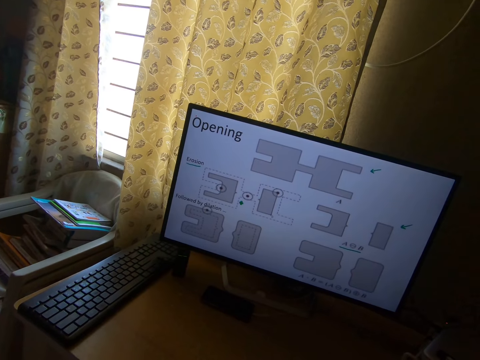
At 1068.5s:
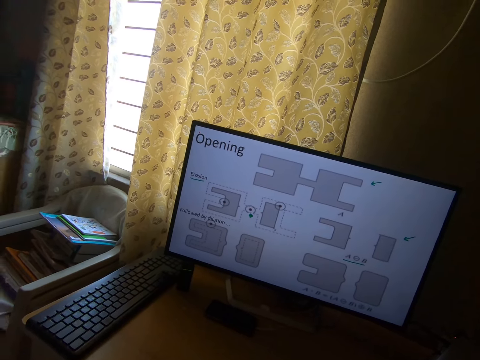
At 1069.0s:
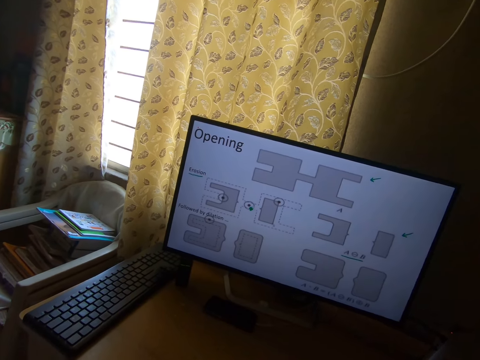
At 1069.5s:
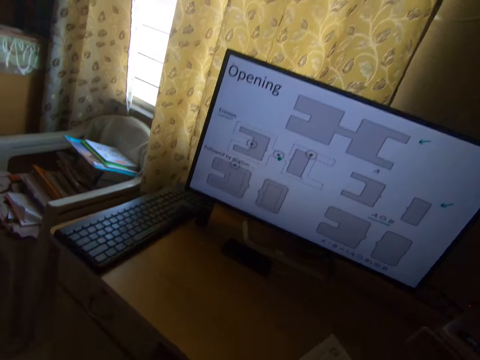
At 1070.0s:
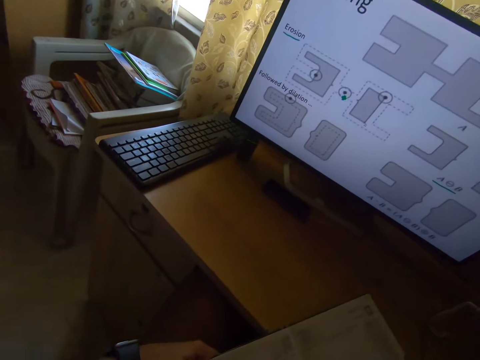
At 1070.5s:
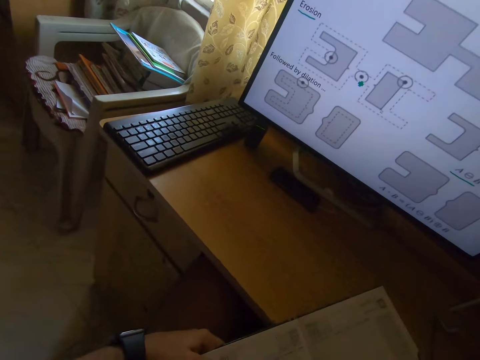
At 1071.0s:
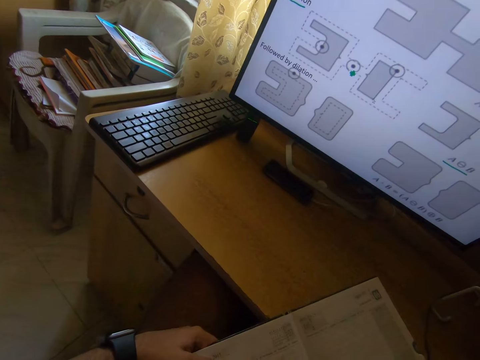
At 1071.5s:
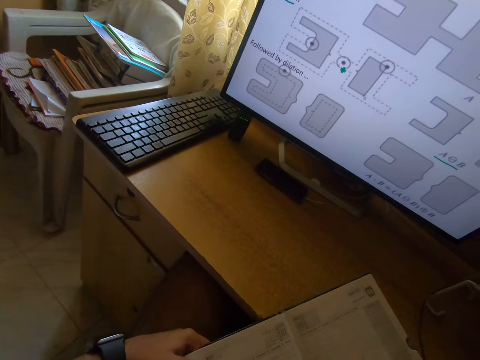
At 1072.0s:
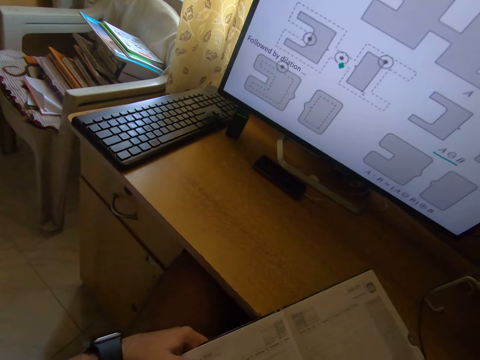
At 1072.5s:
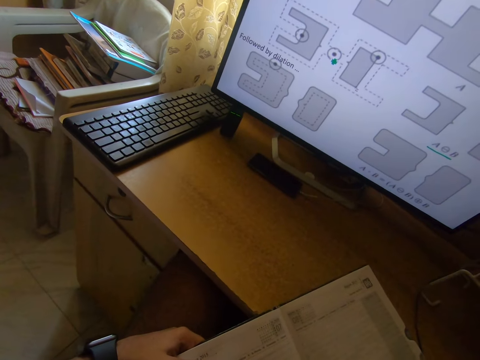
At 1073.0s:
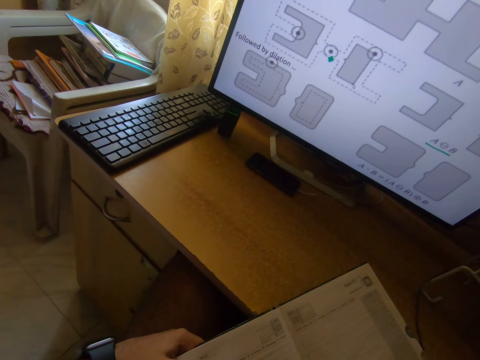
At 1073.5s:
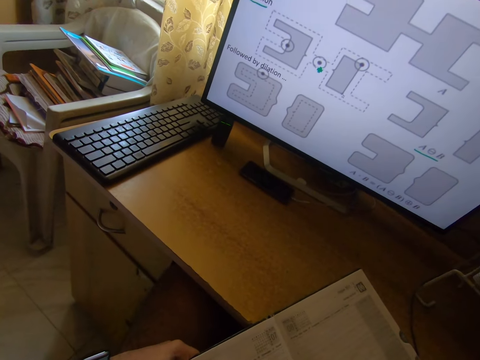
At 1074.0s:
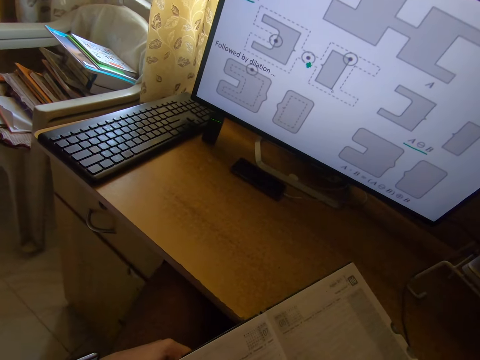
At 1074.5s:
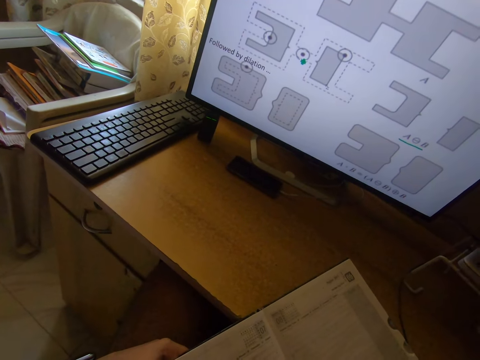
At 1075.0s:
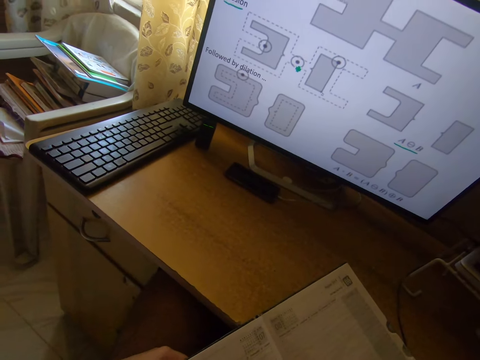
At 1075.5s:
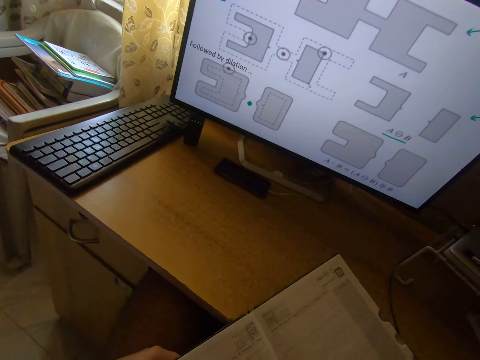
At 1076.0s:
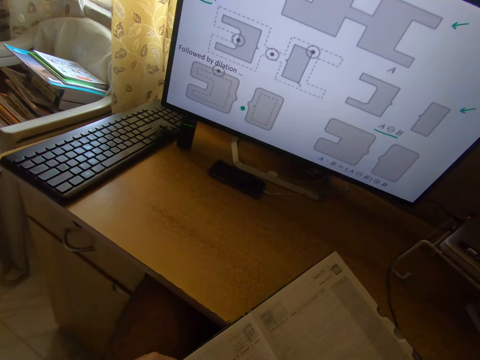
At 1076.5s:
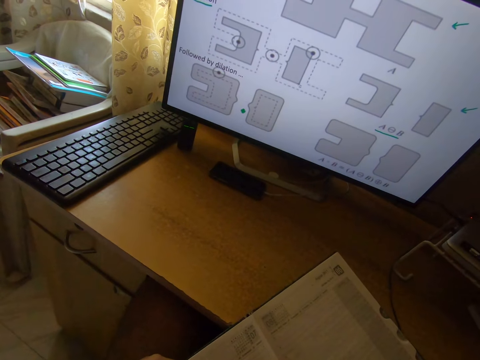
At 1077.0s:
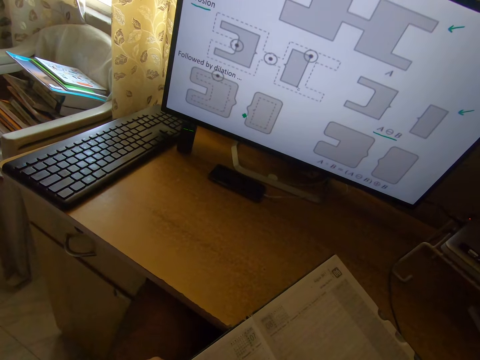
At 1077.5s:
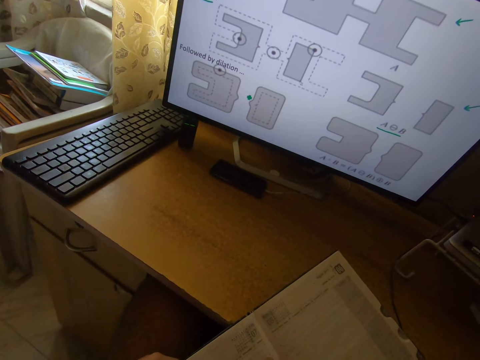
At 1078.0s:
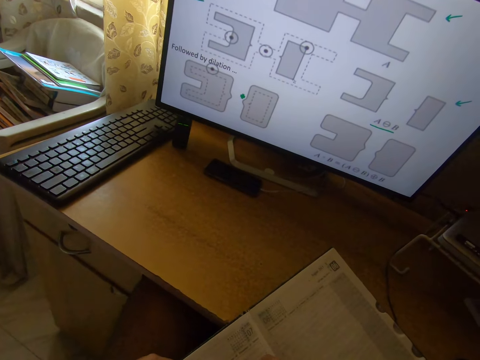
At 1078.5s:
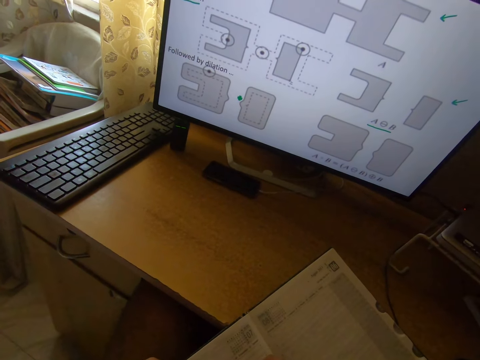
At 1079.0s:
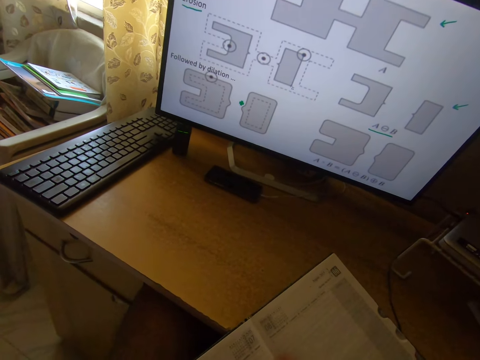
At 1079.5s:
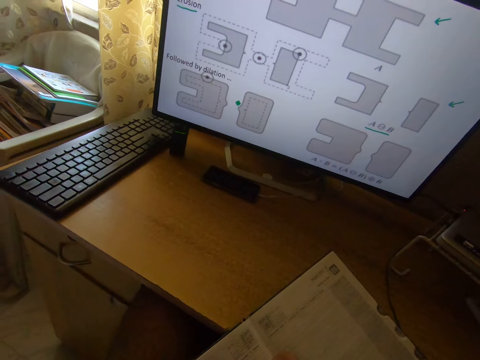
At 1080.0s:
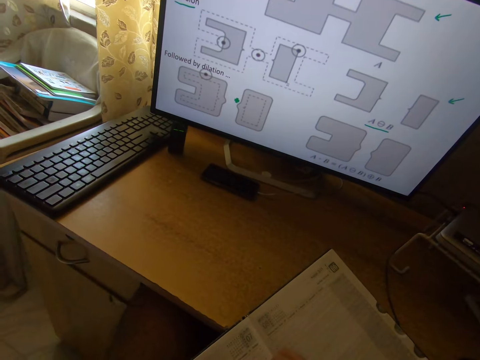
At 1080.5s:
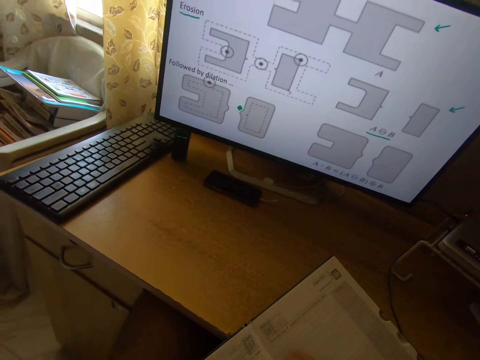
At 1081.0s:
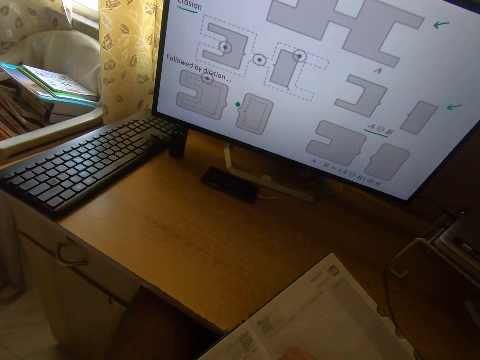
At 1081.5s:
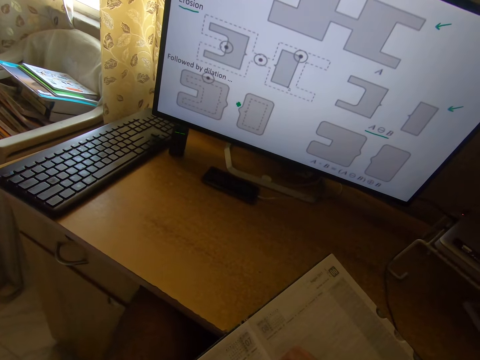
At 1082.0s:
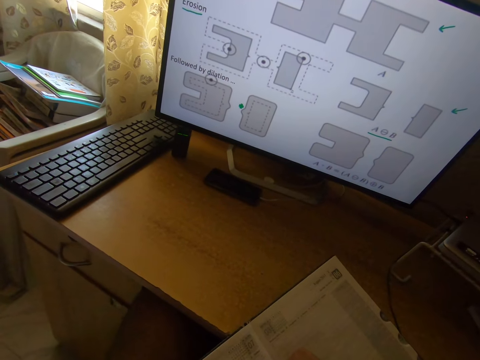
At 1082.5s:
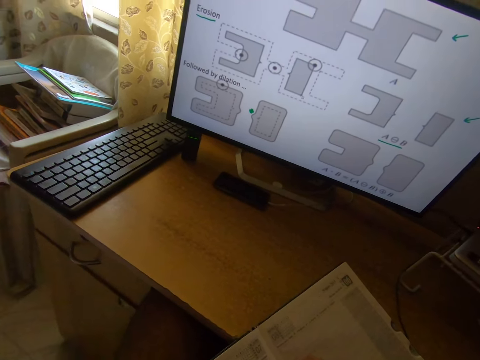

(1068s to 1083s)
The camera wearer writes something in a book on the table. They scroll the computer. They write something on the book.

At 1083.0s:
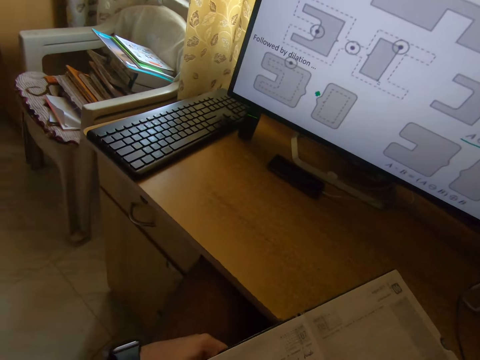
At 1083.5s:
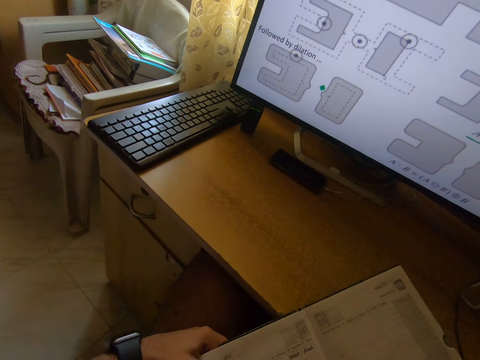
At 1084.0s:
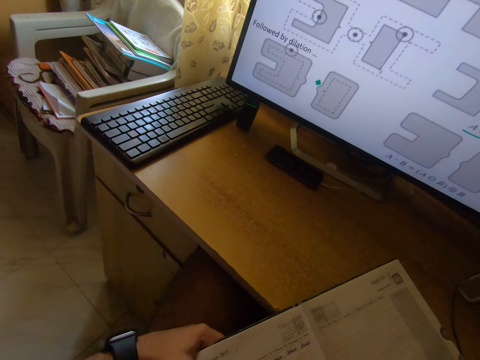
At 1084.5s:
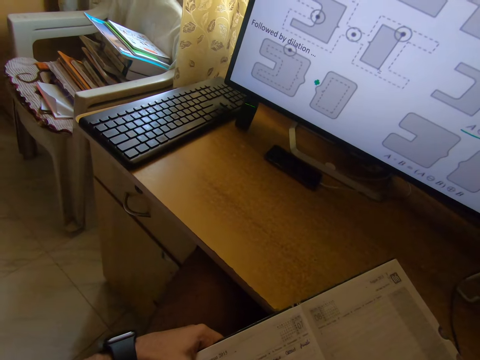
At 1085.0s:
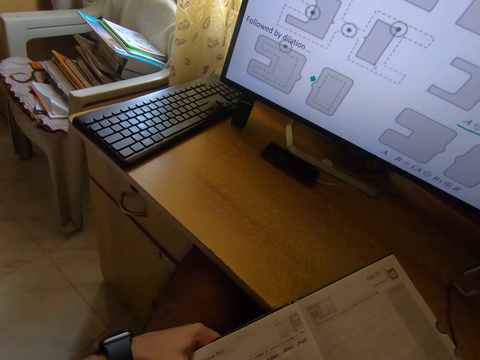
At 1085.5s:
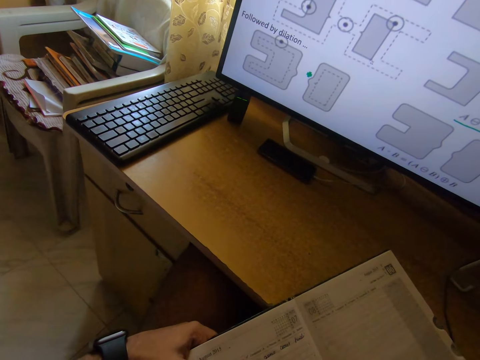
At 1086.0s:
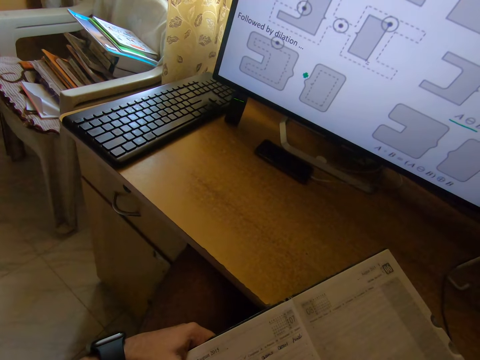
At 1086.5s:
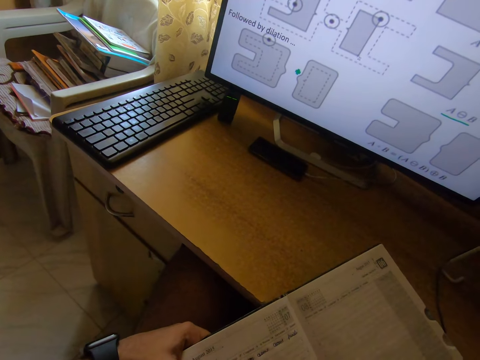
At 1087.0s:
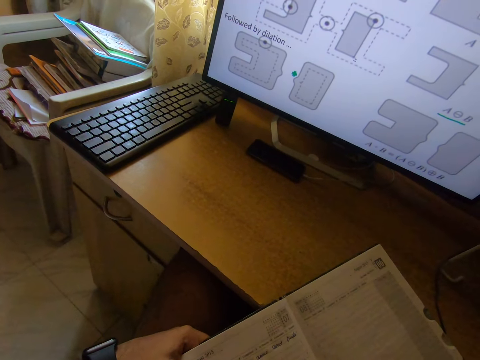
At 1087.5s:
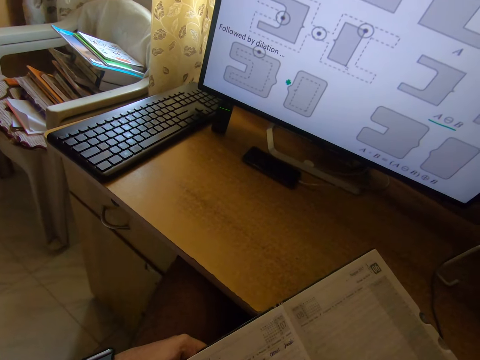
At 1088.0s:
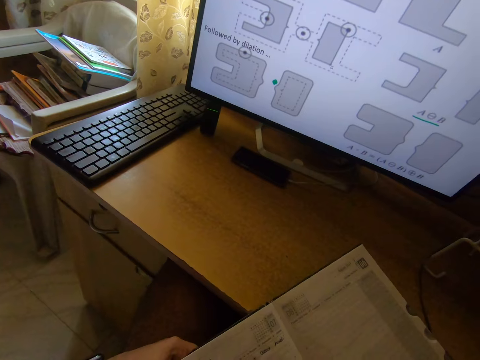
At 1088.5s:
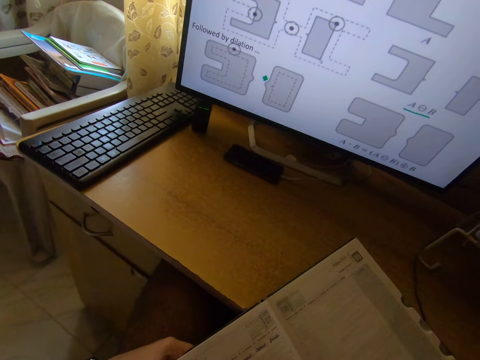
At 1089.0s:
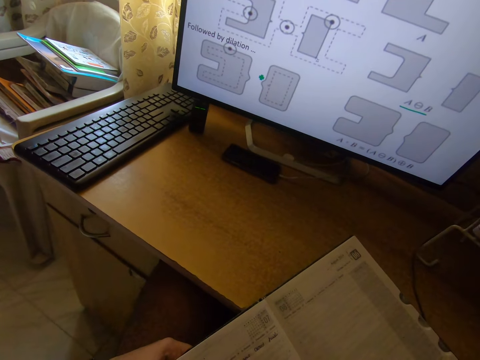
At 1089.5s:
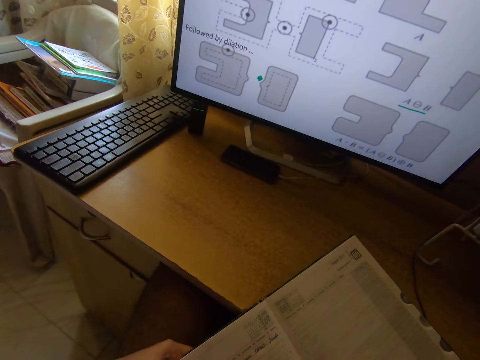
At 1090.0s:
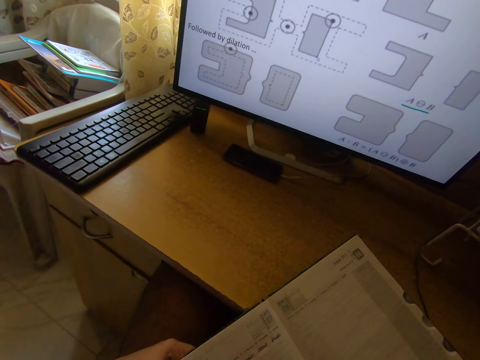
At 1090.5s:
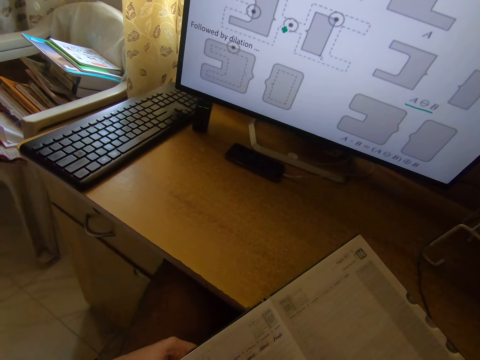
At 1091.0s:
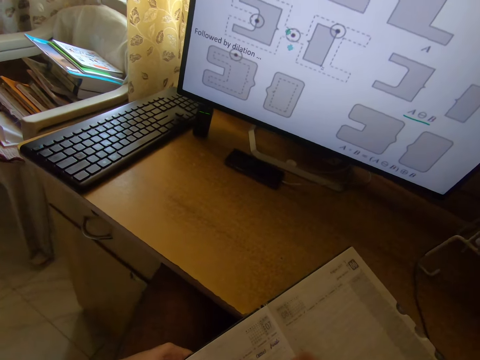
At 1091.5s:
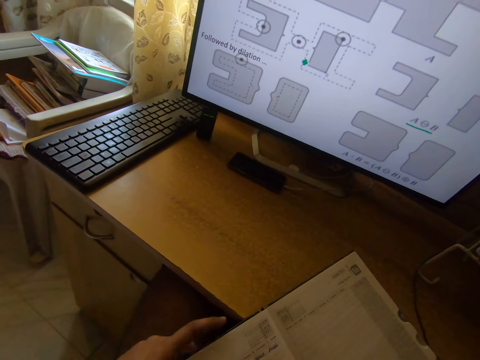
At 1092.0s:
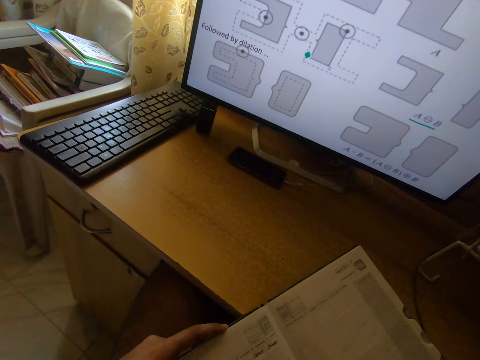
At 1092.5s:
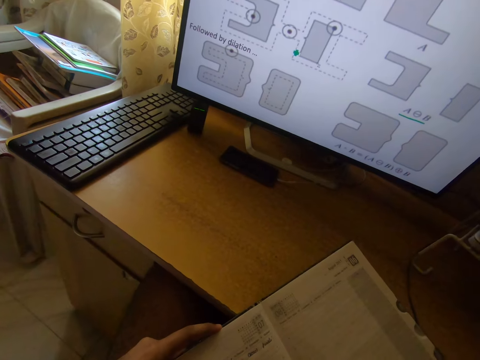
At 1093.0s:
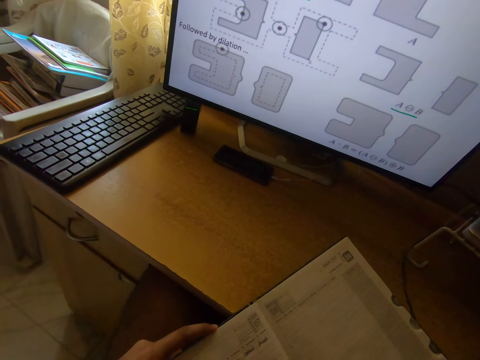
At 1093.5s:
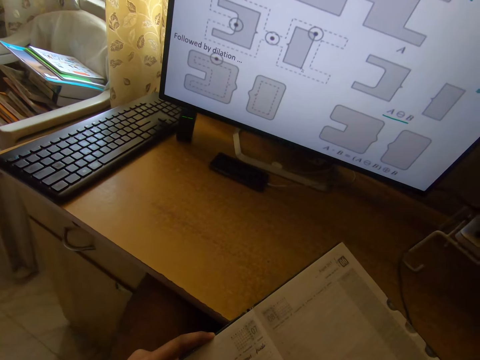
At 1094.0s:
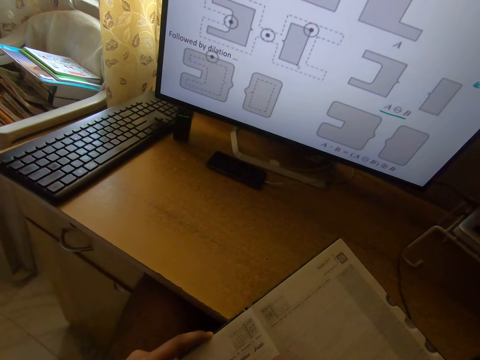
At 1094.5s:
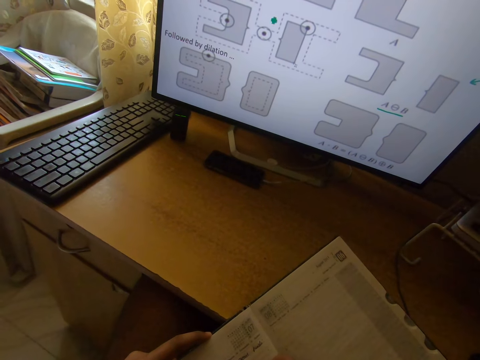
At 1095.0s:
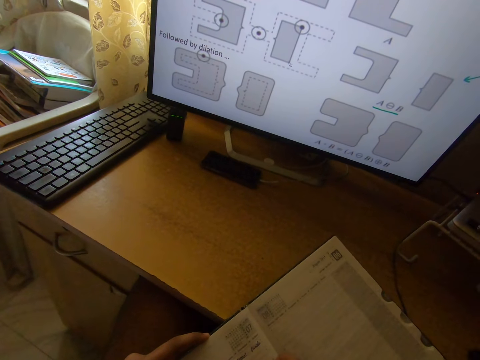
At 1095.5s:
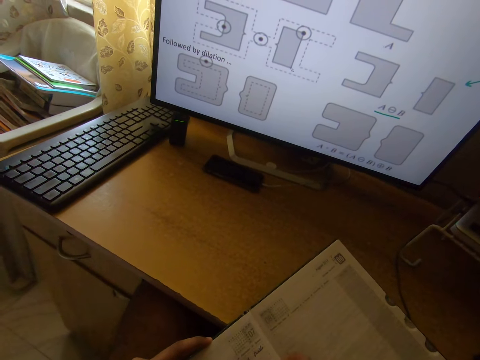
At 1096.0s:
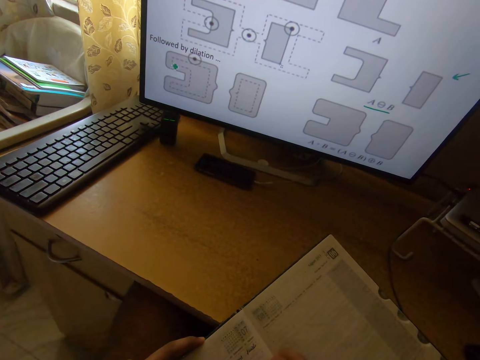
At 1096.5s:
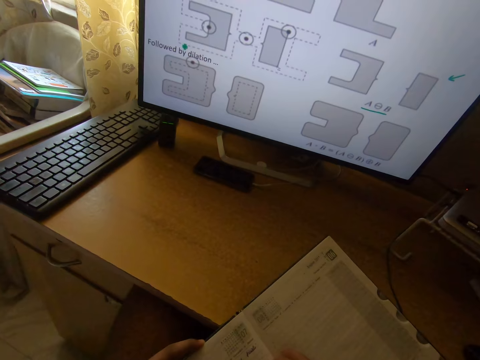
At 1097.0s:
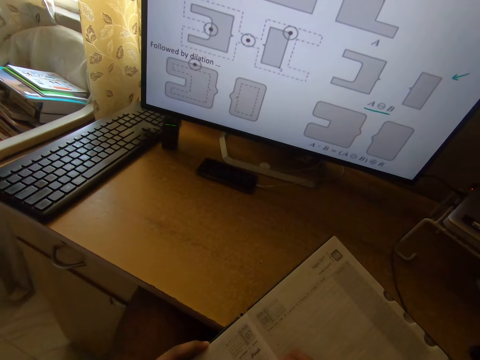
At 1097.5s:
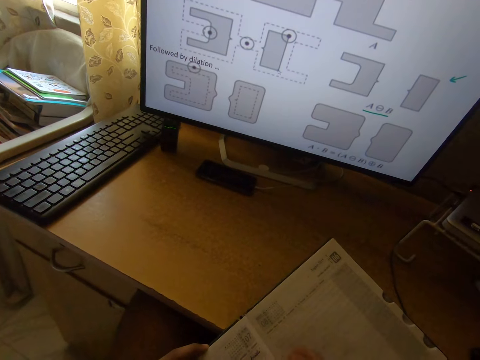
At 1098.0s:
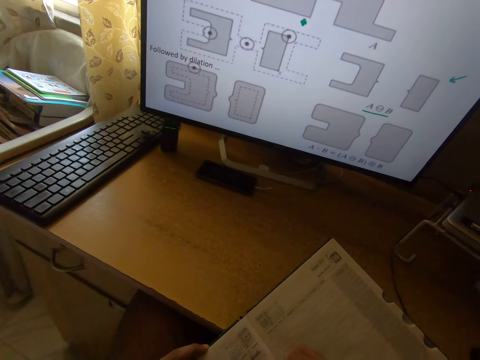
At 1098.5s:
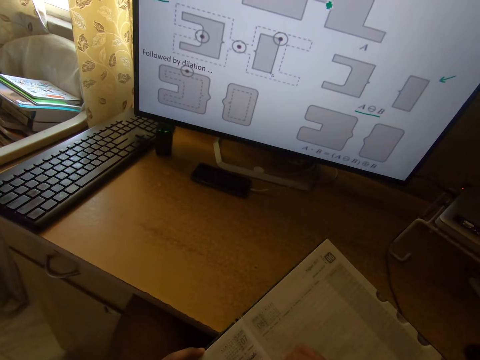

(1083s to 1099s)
The camera wearer scrolls the computer. They write down on a book. They scroll the computer.
